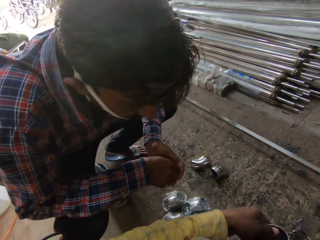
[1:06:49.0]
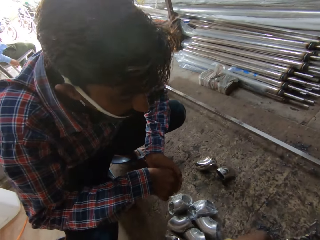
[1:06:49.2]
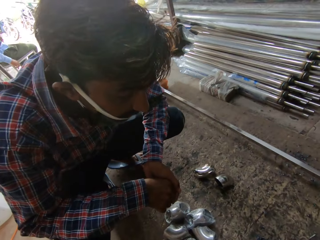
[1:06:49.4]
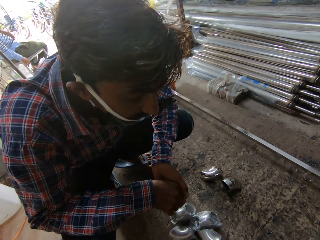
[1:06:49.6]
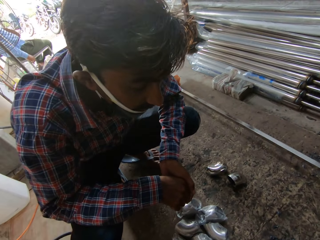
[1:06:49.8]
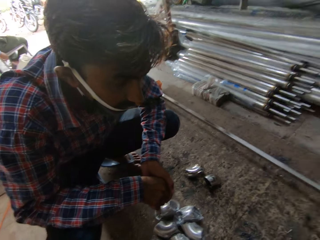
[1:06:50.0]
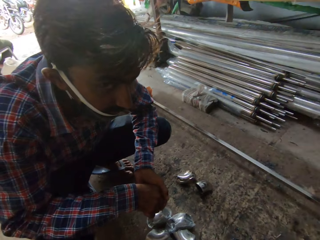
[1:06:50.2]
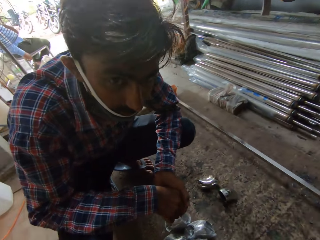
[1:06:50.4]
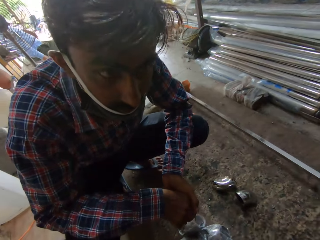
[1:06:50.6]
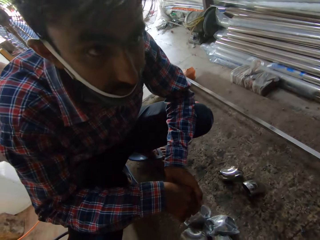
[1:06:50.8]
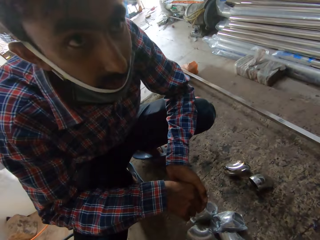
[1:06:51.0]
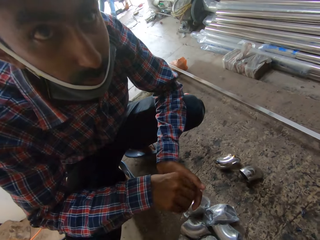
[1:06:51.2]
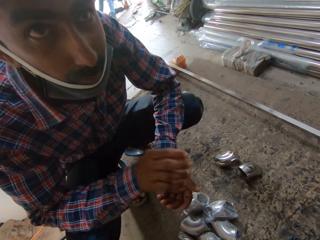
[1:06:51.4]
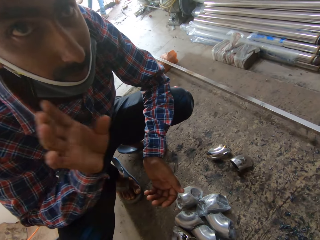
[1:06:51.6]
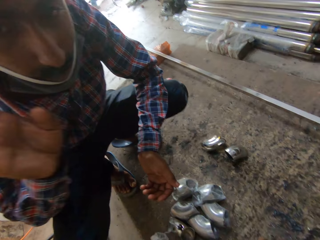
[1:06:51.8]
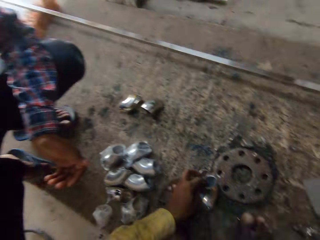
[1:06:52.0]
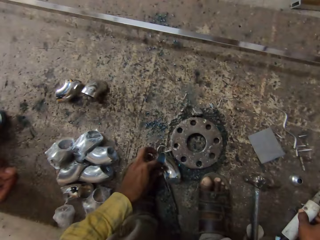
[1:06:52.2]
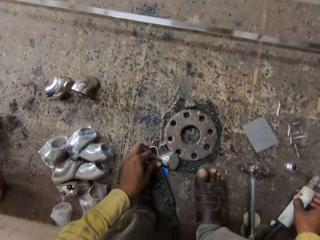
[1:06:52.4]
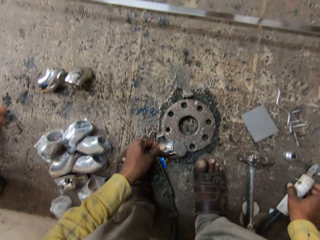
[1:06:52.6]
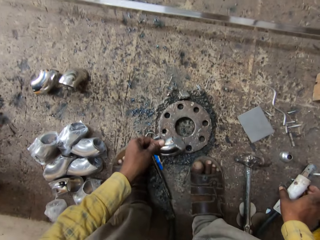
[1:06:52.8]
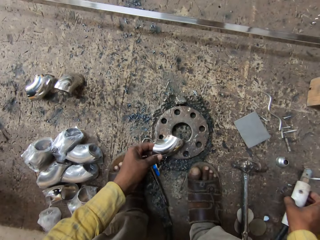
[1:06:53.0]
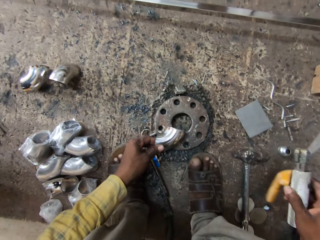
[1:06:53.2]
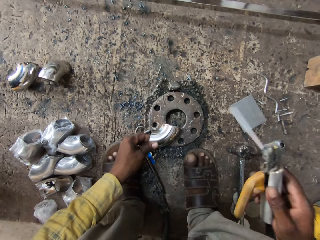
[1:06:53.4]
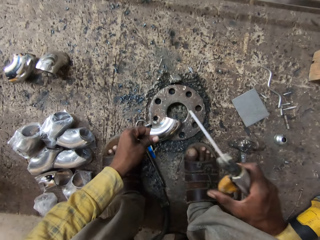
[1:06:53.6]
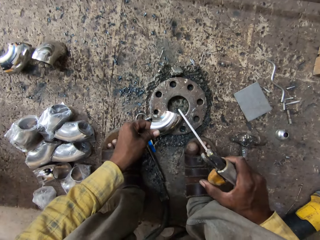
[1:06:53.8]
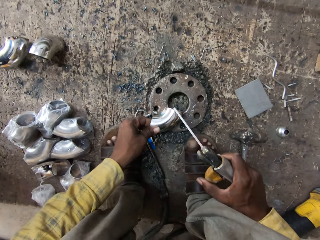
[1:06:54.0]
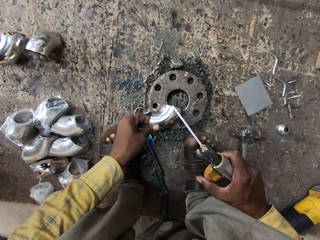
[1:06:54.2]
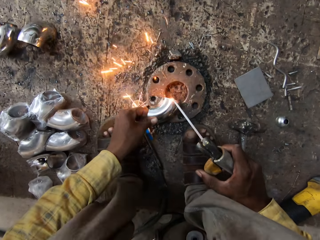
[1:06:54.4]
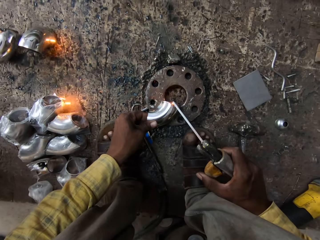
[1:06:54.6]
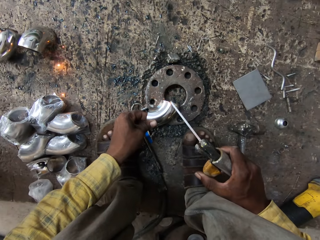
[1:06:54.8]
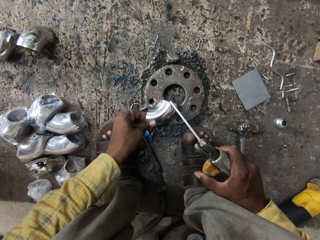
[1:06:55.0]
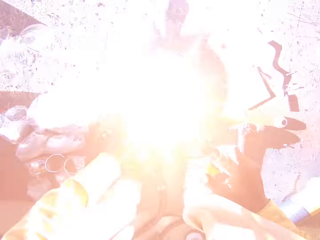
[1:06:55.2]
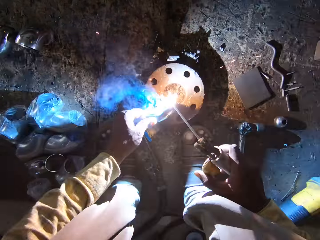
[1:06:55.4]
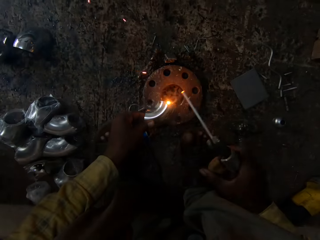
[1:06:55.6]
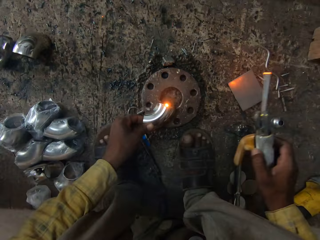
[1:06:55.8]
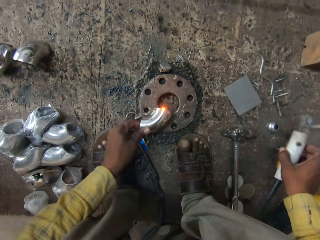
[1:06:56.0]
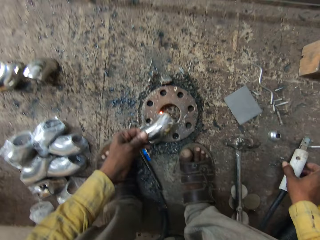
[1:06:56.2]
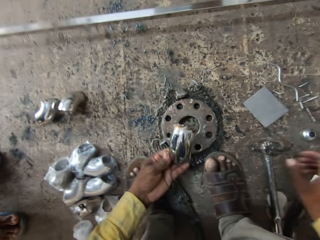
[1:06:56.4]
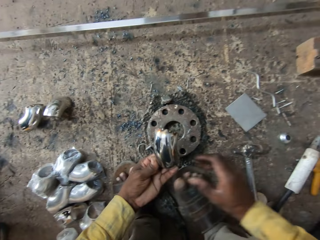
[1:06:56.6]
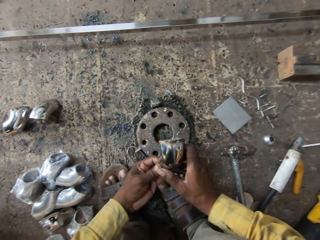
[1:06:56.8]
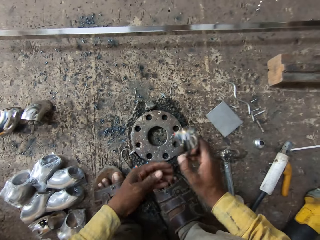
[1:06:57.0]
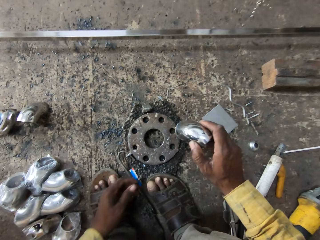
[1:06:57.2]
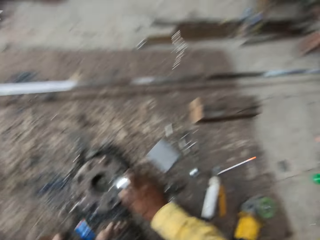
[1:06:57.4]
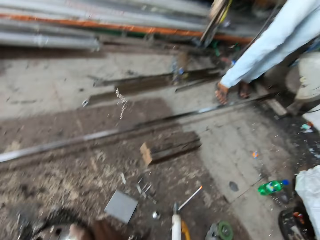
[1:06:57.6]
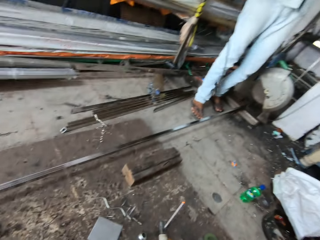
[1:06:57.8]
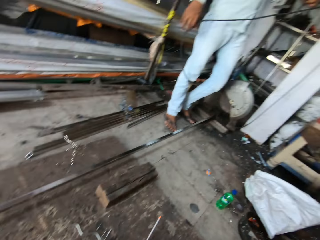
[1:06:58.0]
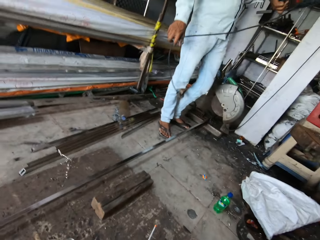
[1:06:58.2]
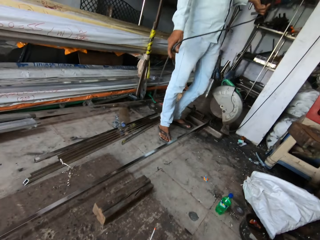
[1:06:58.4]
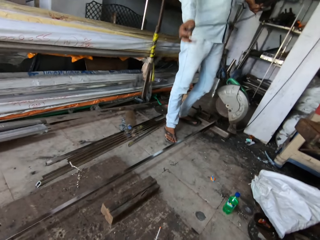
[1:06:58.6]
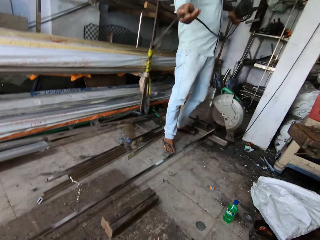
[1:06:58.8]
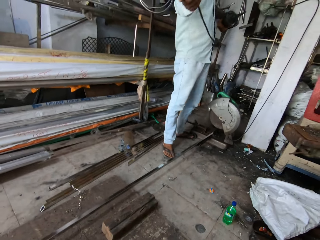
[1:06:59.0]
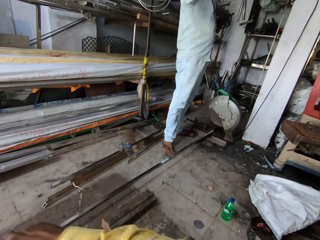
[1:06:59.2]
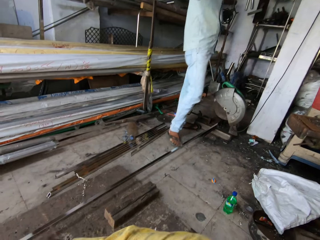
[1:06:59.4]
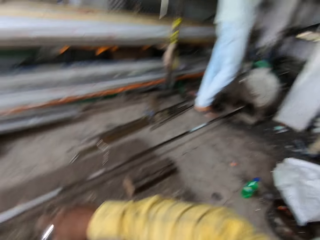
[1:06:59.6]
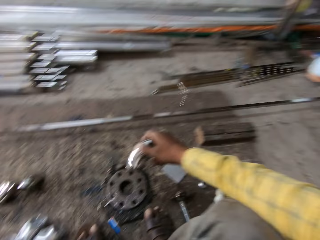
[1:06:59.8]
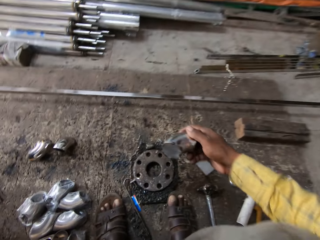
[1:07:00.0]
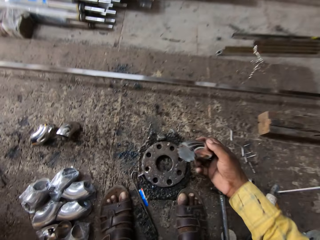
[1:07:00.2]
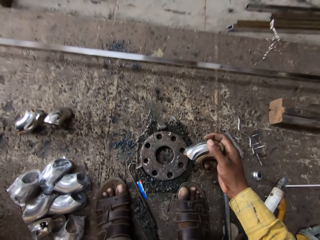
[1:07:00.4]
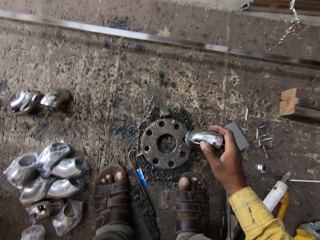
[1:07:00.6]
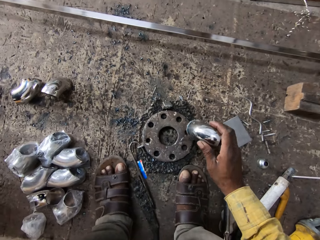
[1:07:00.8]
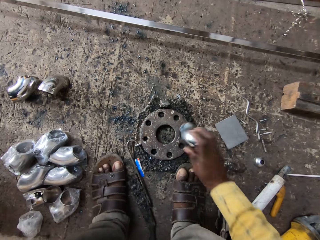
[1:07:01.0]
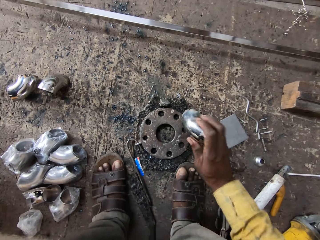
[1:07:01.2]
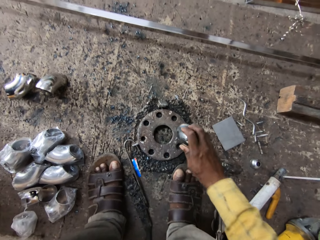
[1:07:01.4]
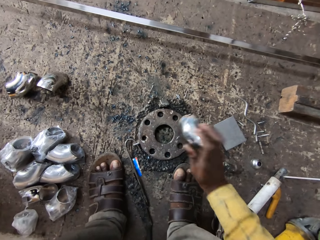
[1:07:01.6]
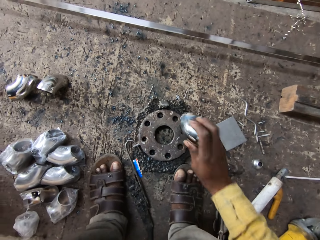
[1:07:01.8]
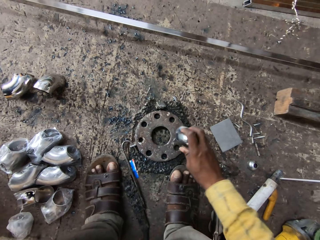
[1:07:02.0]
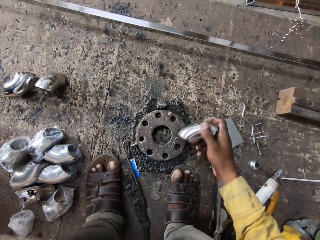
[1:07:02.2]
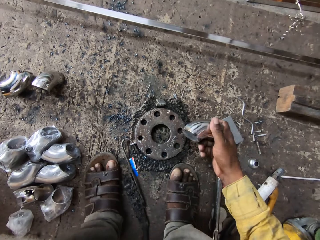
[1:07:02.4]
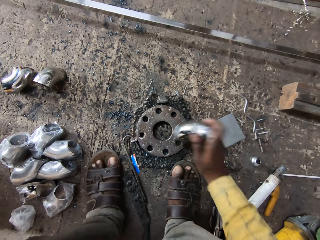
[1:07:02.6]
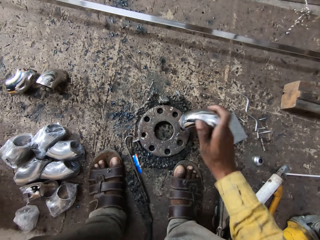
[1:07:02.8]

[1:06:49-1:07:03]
The camera wearer communicates. The man lifts a hand. The camera wearer takes a steel rod and looks at the steel rod. They turn the metal and weld the metal. They take a welding rod, put the welding gun down, lift the metal and hold the steel rod. Another man pulls a cable. The camera wearer taps the metal on the ground.

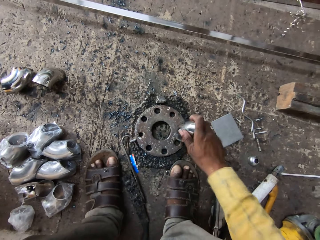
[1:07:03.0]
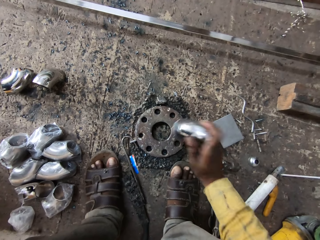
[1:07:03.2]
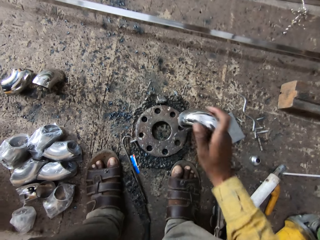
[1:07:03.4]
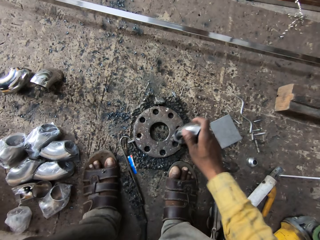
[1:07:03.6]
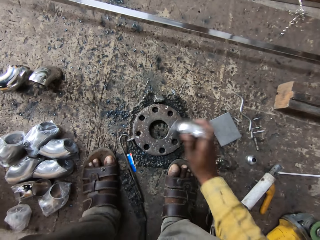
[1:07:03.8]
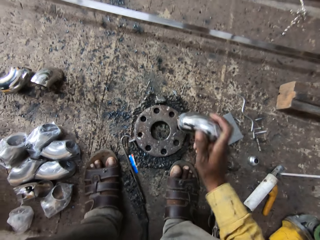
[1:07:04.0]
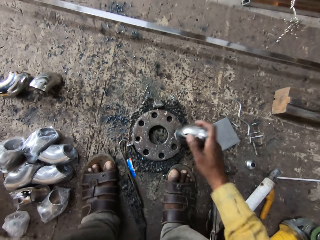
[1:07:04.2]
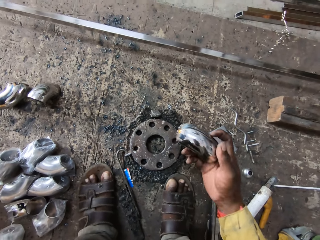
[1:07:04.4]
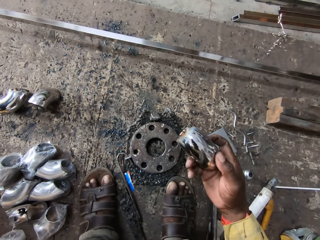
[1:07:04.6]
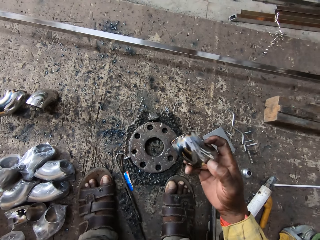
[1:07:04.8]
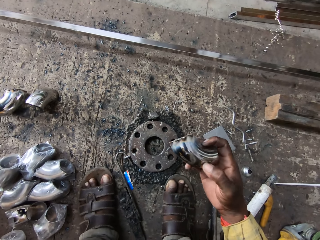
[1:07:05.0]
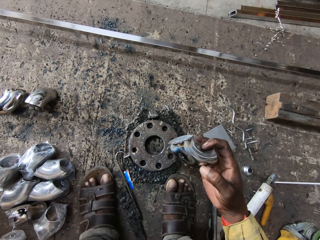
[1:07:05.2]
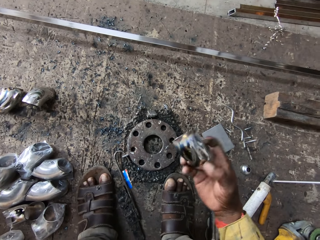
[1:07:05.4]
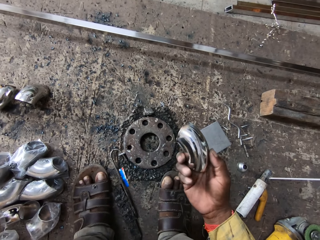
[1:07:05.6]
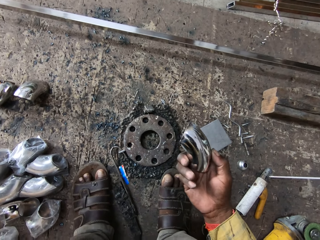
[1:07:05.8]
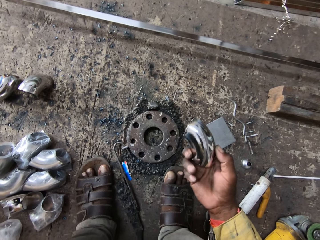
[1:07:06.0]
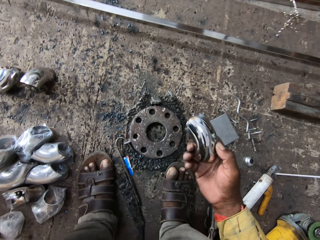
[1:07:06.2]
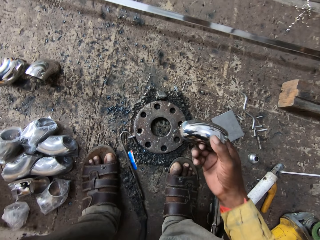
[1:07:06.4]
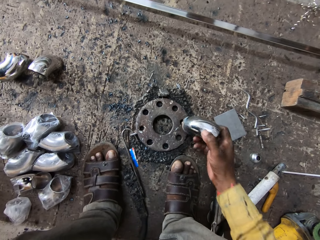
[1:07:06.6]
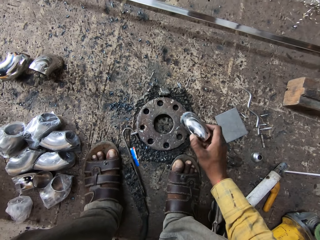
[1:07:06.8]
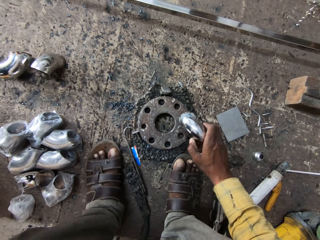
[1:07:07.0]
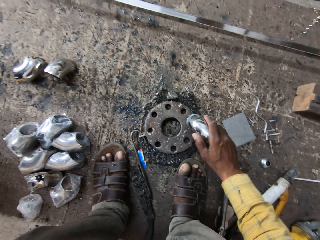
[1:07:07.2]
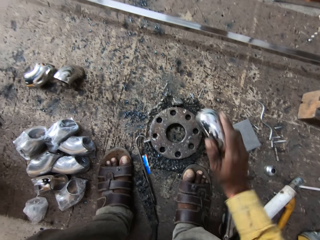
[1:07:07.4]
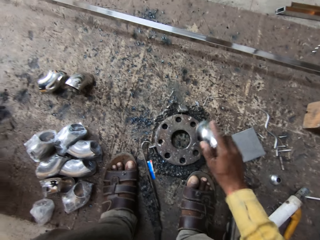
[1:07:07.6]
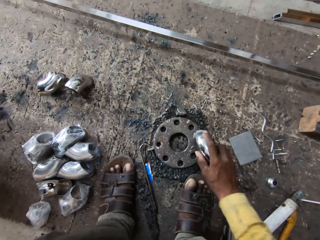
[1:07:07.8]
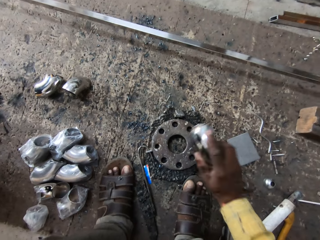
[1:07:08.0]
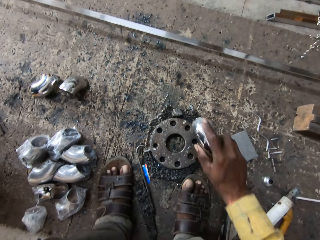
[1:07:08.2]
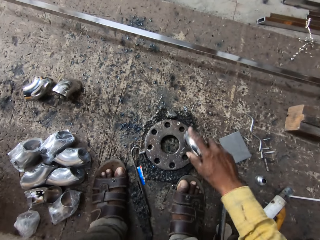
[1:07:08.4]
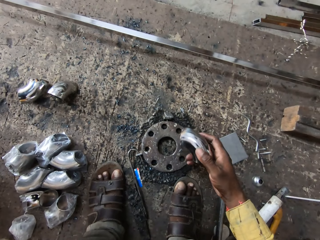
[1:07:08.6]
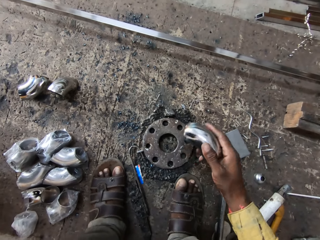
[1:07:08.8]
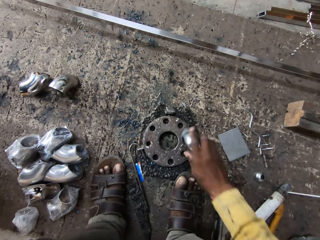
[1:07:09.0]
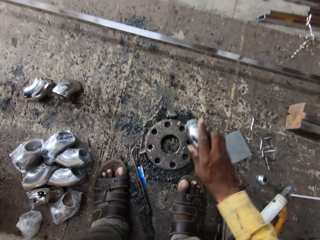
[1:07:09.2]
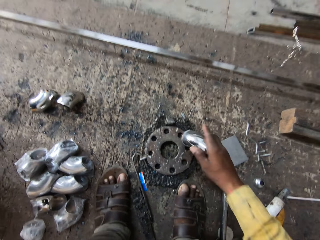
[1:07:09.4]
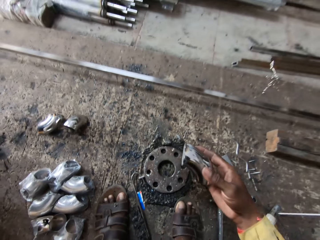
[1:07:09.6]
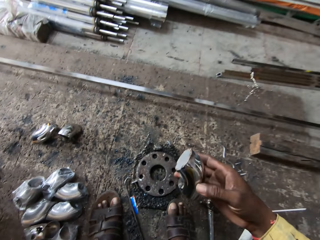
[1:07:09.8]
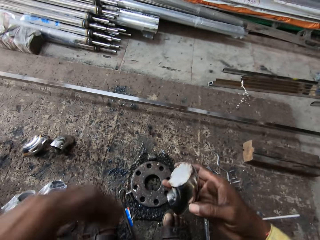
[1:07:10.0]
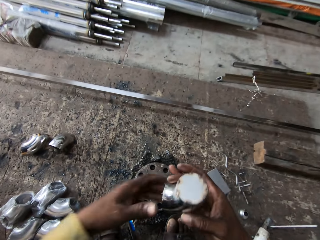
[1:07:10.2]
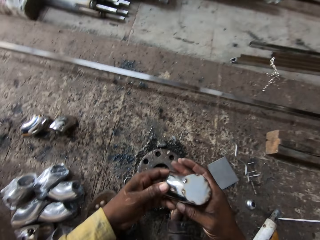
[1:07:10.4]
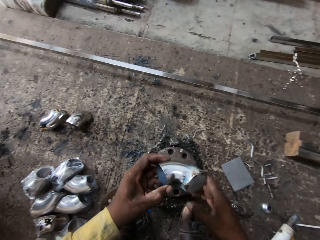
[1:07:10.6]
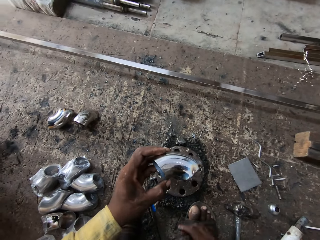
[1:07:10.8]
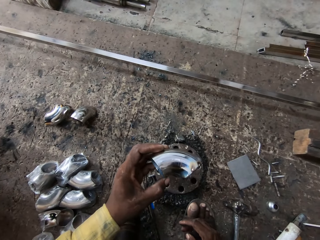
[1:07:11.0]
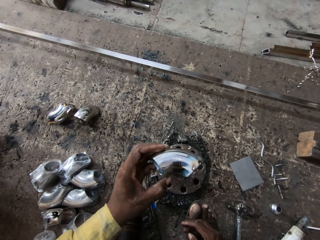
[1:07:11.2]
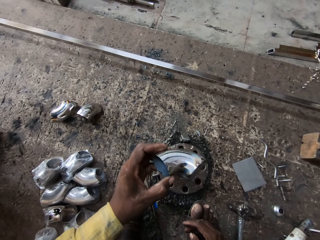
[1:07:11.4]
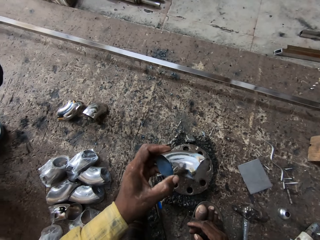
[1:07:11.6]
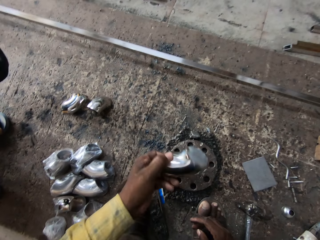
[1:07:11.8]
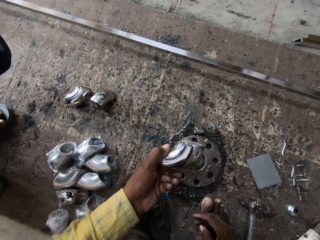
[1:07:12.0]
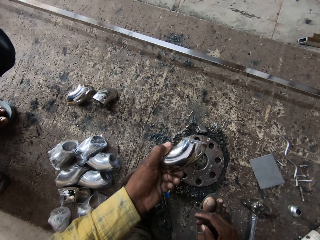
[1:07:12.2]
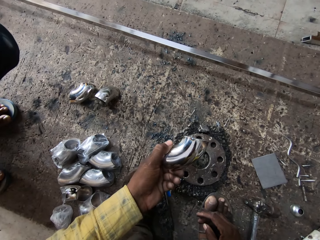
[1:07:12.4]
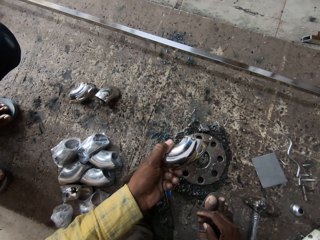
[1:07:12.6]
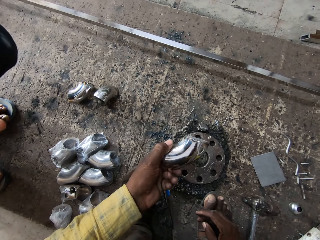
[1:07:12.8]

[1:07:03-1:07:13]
The camera wearer looks at the steel rod. They tap the metal on the ground. They look at the metal.
